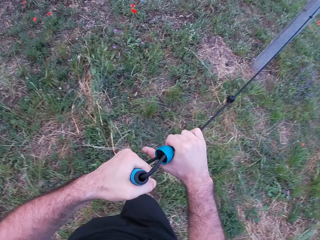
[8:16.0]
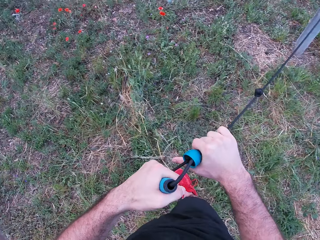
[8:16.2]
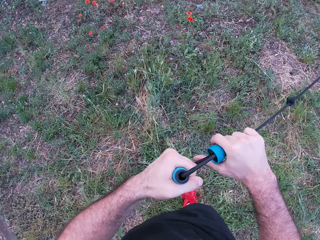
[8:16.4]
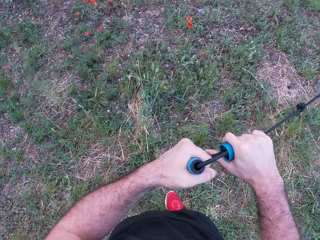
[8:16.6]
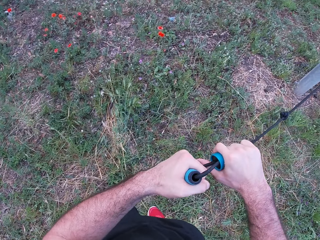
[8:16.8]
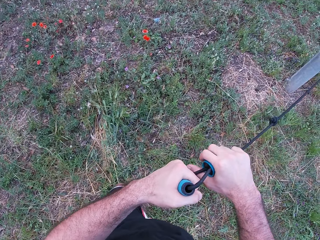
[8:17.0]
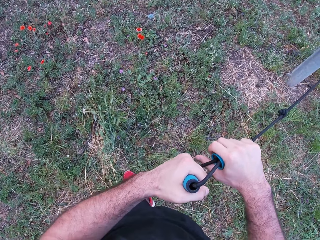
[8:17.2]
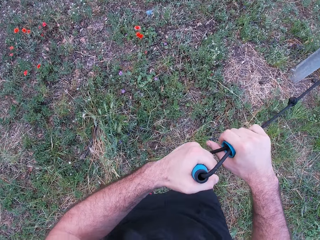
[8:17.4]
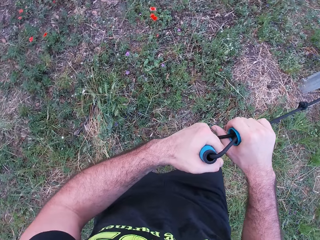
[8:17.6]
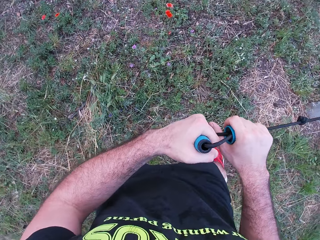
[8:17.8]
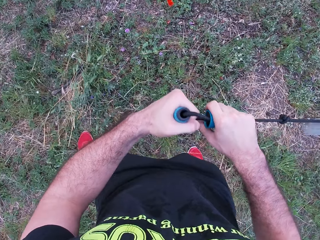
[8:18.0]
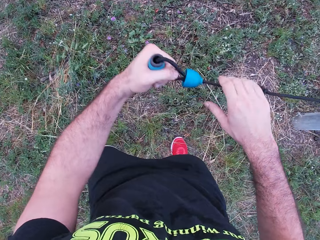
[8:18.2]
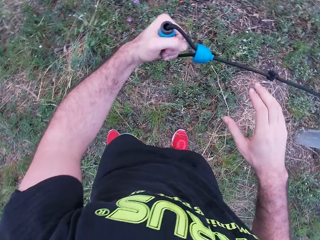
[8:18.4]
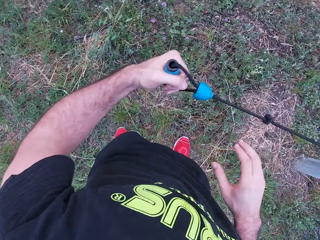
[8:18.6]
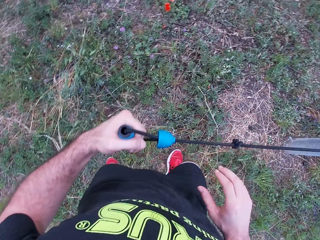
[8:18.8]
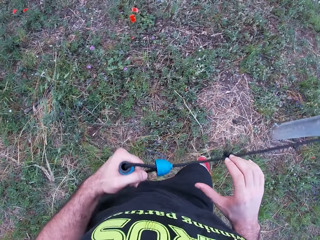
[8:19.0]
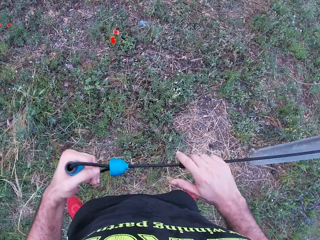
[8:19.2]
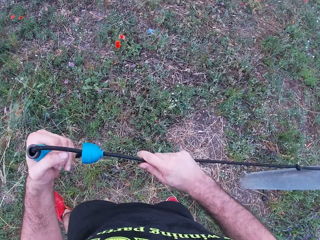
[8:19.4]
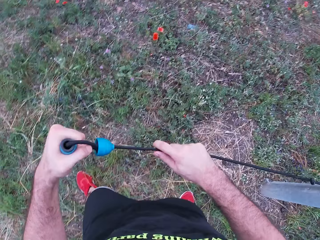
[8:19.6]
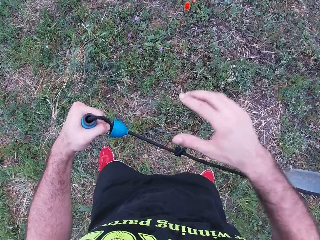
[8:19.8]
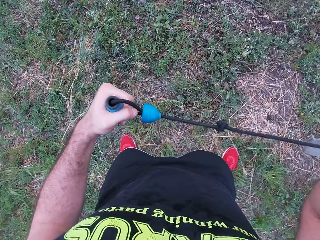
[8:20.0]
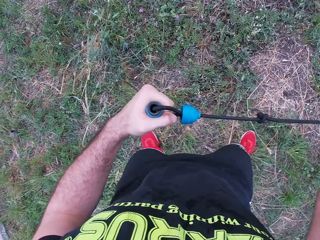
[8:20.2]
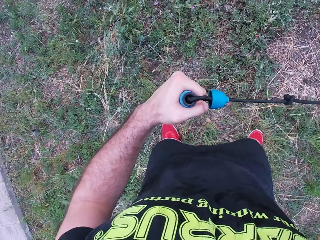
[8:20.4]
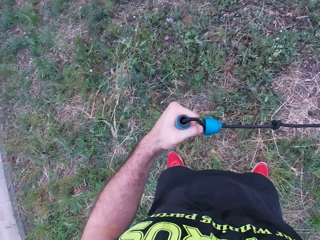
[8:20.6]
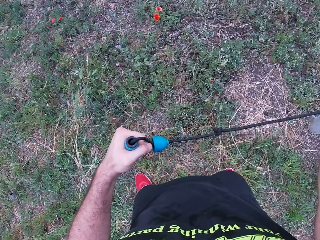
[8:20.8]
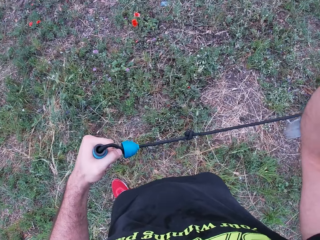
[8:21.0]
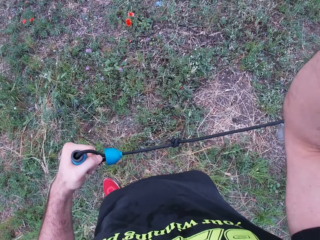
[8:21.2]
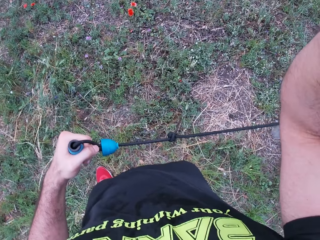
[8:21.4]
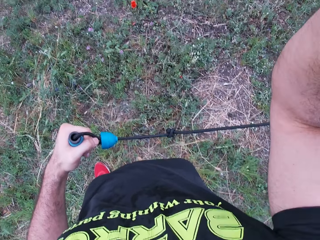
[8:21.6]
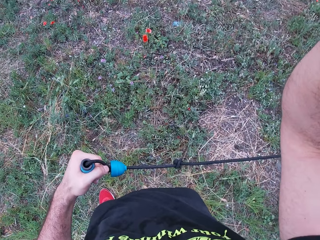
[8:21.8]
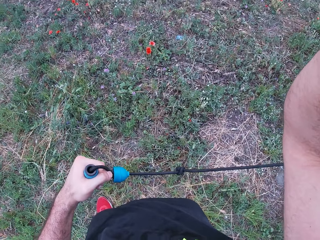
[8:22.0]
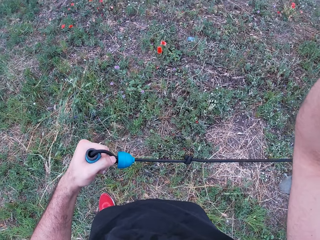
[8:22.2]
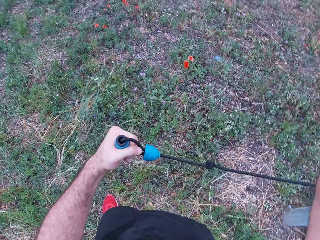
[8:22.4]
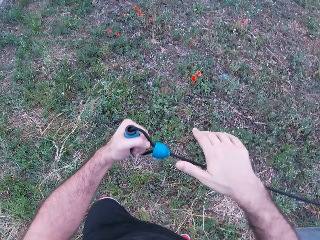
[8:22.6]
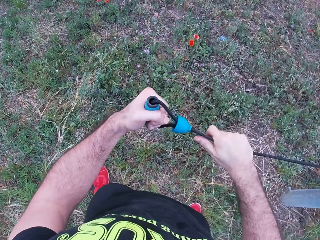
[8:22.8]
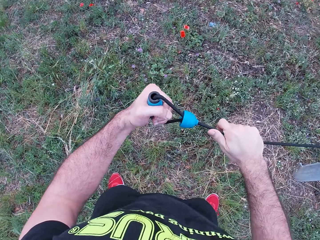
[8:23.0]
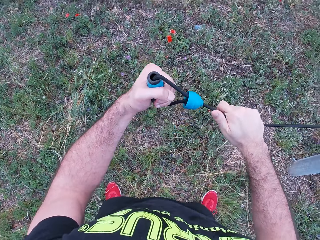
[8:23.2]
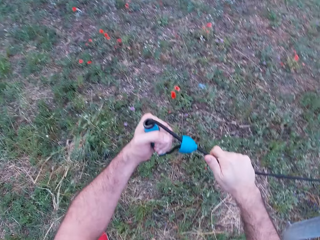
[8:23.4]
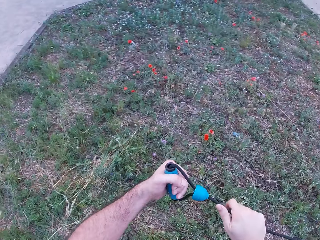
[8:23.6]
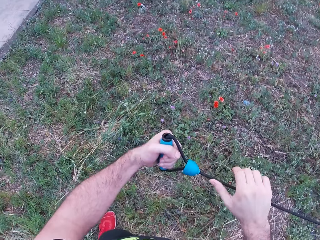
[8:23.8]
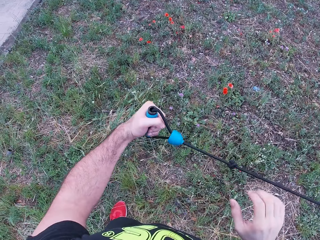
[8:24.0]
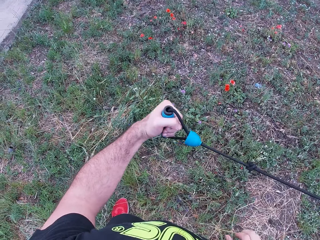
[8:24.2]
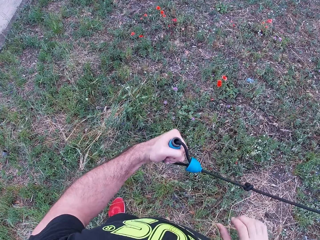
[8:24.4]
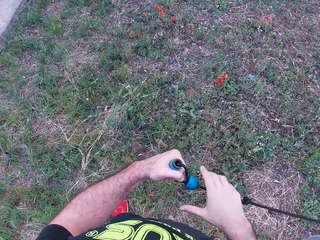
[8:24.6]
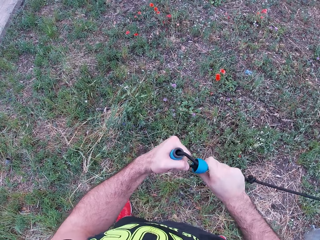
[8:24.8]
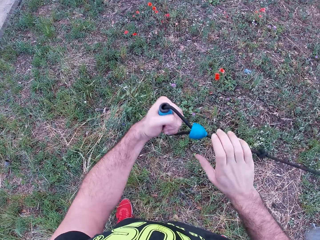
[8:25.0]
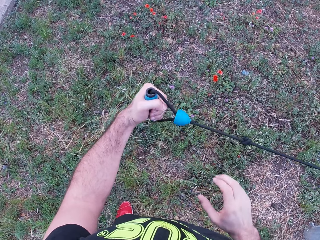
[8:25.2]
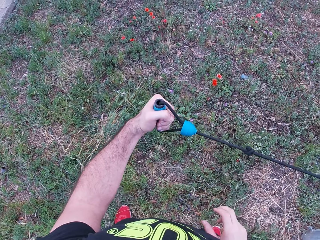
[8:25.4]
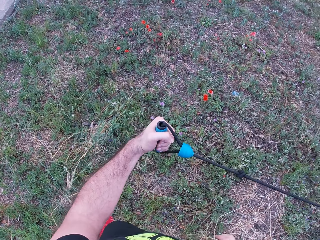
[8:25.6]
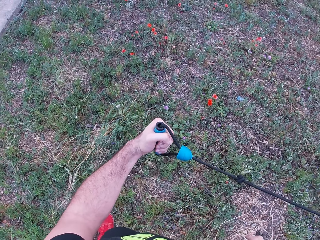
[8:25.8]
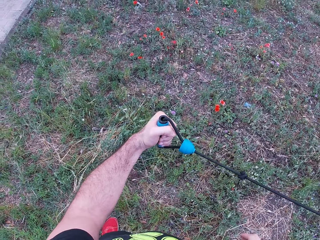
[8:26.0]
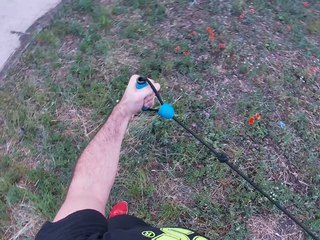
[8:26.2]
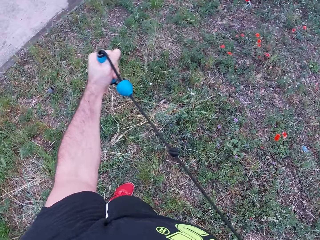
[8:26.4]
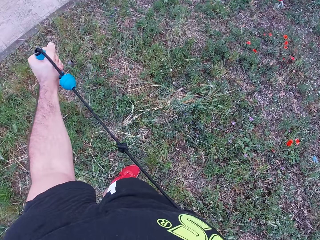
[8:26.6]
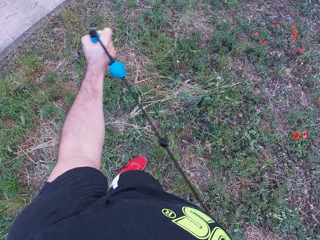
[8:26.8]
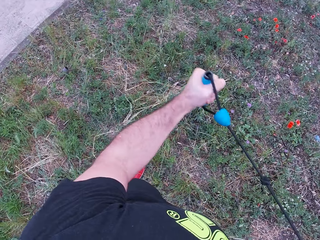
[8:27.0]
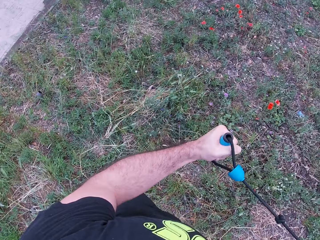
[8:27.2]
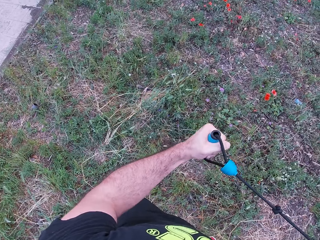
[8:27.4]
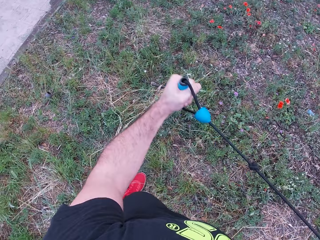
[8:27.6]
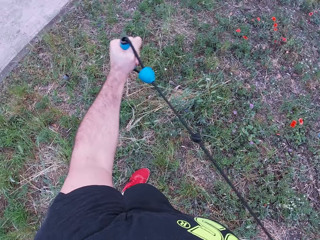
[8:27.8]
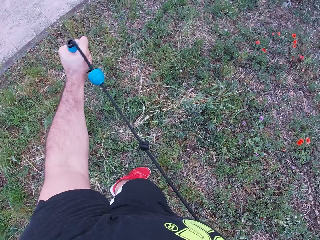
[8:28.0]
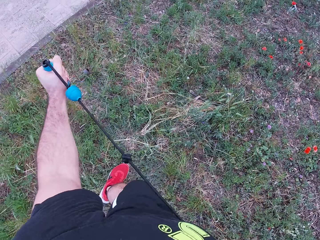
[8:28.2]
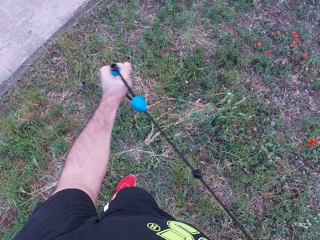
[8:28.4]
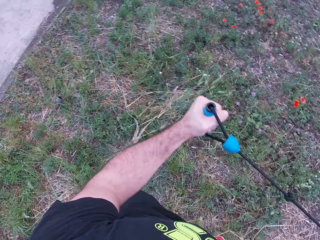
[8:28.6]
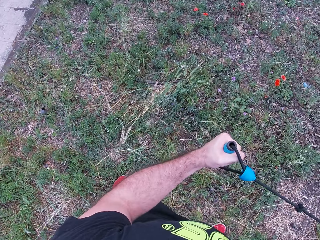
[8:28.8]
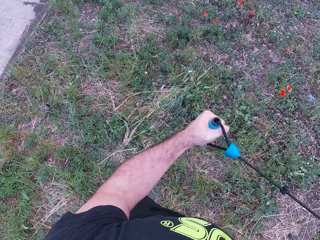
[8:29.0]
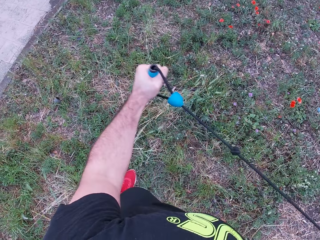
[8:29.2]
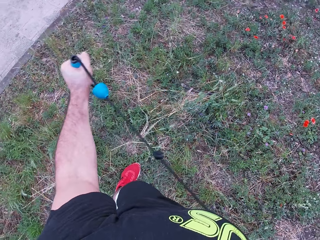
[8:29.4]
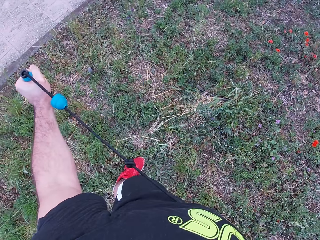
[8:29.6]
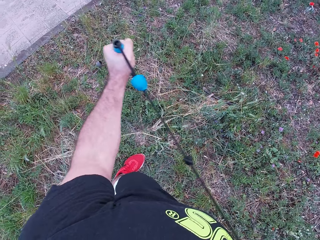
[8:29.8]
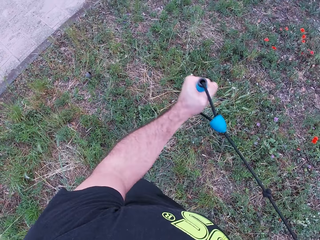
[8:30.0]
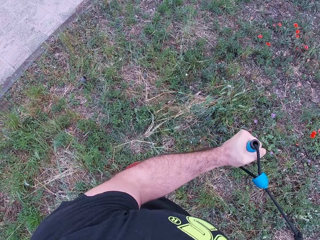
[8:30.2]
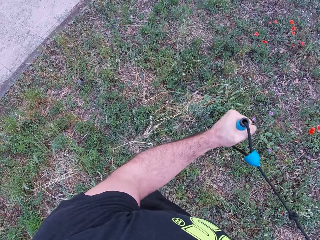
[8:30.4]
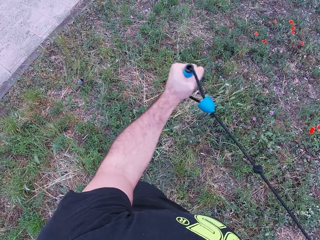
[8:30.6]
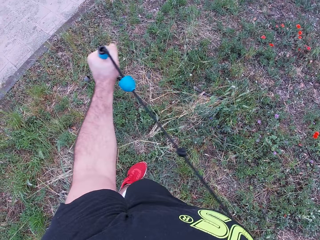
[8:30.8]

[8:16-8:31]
The camera wearer makes a step. They move the left hand. They lift the right hand and adjust the camera. They drop the right hand. They hold the rope with both hands. They move the right hand. They hold the rope with both hands. They pull the rope with the left hand.

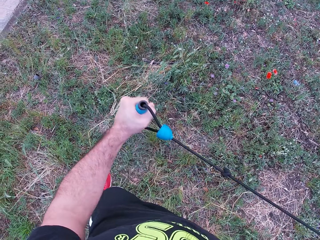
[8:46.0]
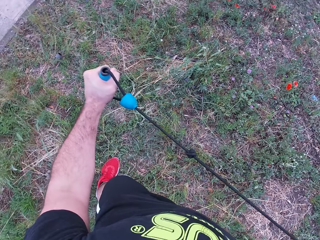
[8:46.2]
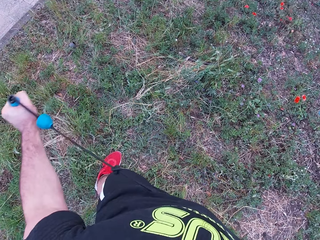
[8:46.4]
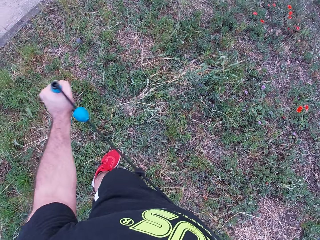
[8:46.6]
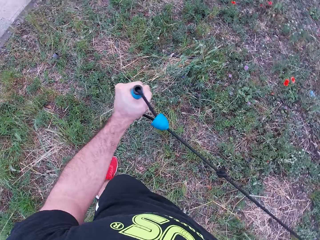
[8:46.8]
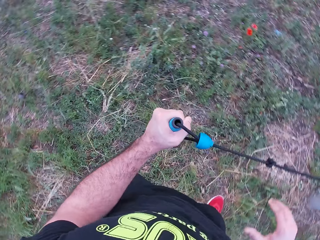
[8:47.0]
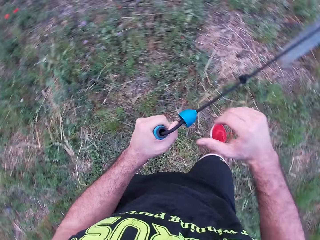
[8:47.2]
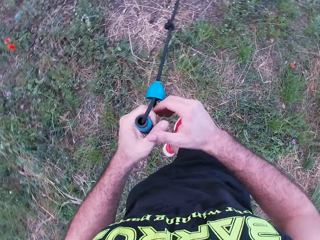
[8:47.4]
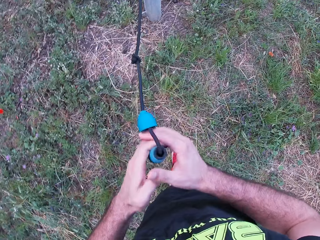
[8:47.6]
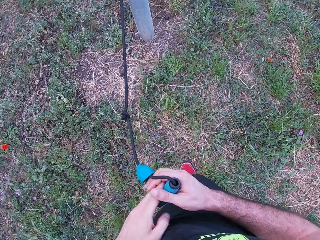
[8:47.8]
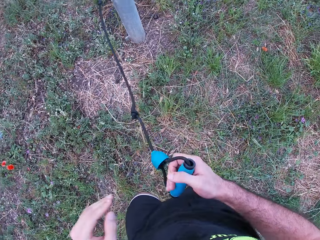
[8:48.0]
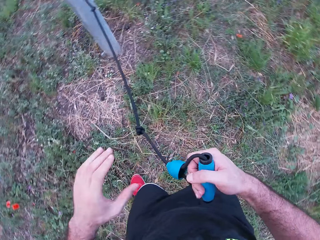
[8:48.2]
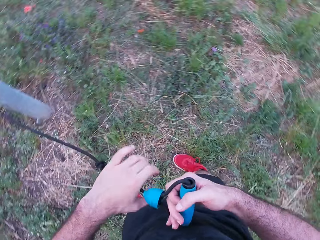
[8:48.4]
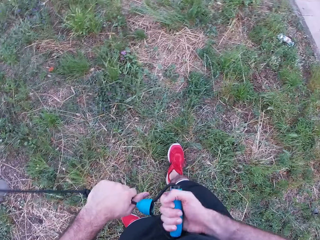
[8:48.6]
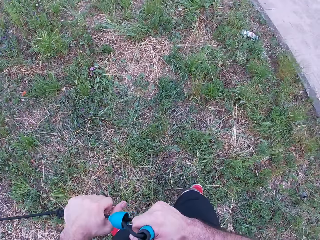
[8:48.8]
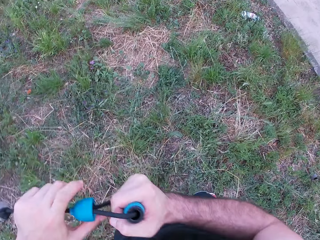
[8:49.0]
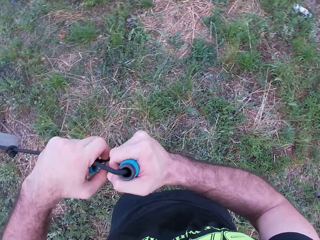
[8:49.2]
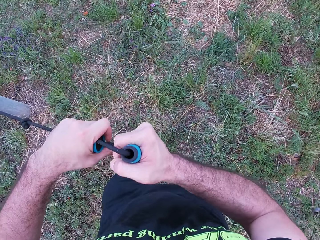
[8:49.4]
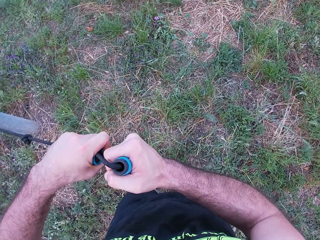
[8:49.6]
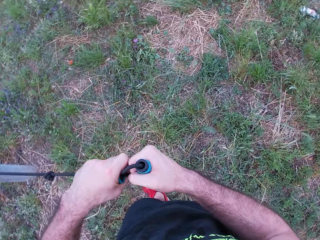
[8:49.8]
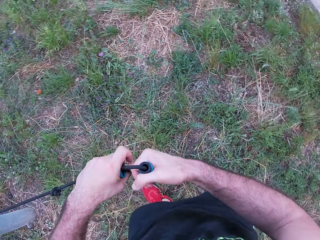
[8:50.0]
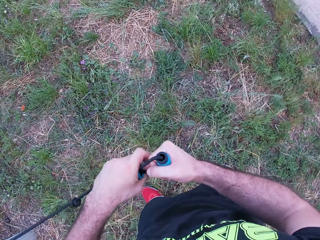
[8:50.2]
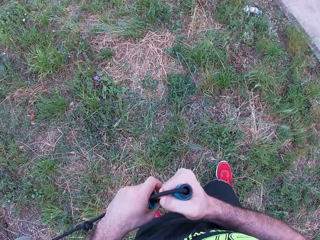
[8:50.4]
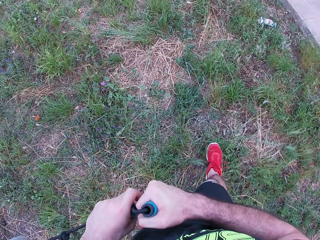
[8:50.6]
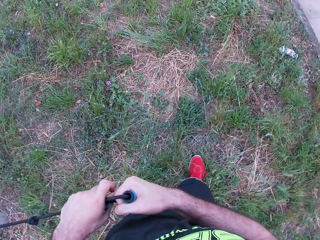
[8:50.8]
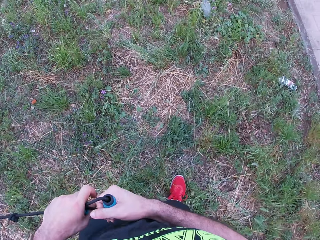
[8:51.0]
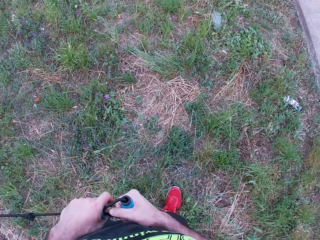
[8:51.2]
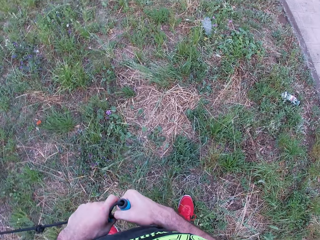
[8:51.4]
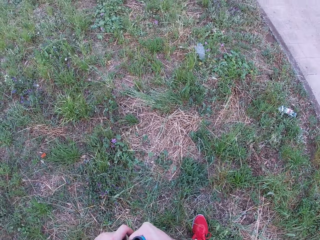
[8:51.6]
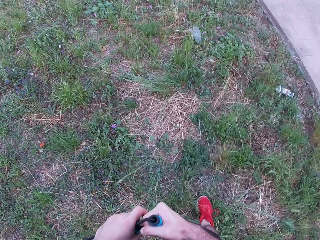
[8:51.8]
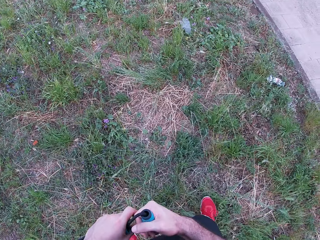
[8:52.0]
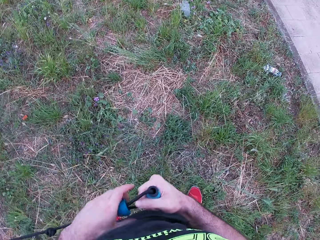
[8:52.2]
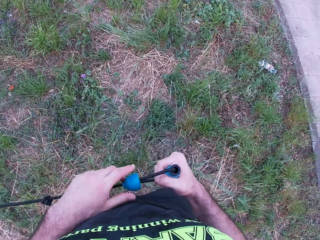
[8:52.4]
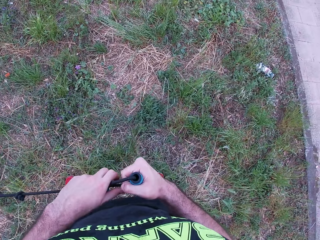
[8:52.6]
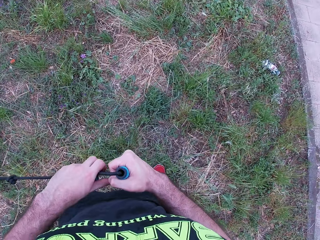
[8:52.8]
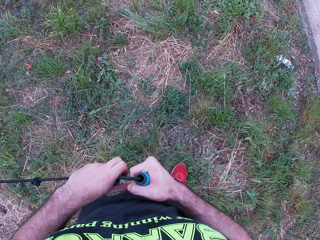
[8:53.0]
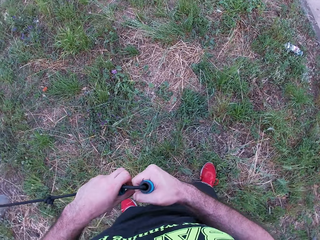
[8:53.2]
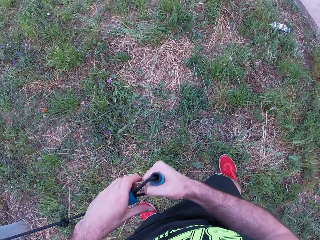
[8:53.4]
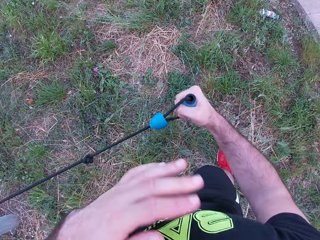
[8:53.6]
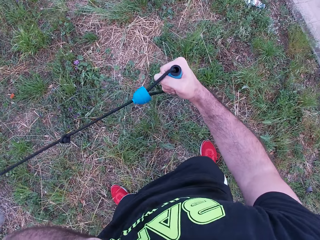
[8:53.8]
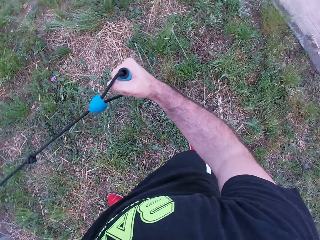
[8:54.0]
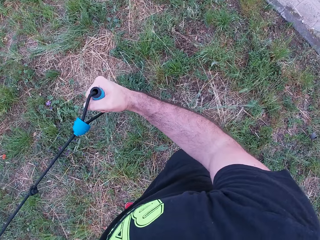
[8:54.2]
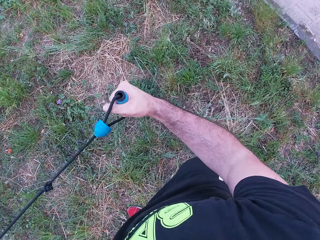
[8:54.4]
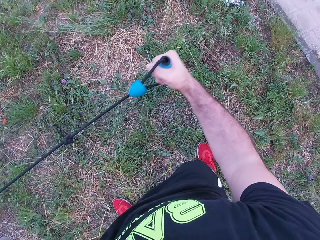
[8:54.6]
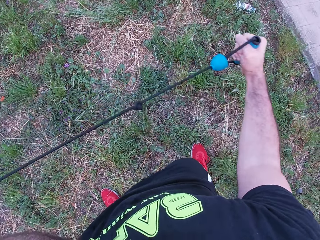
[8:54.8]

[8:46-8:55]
The camera wearer transfers the rope to the right hand. They make a step. They pull the rope with both hands. They lift the left hand and pull the rope with the right hand.
